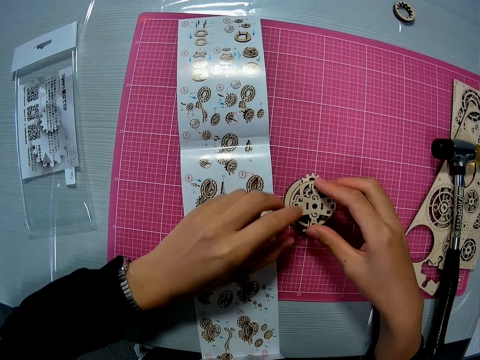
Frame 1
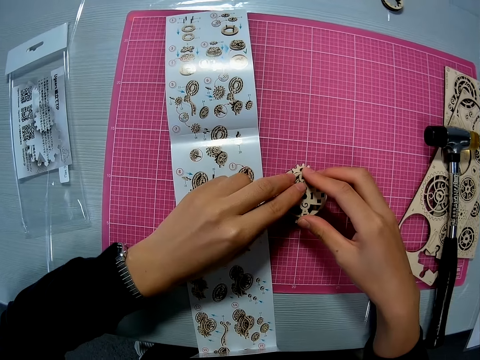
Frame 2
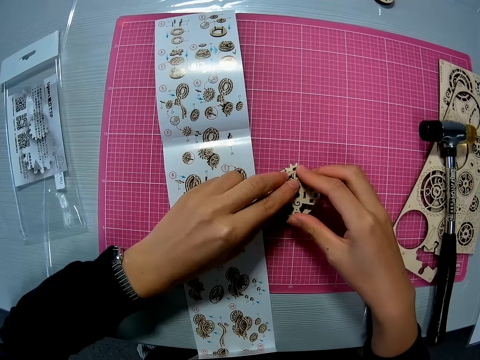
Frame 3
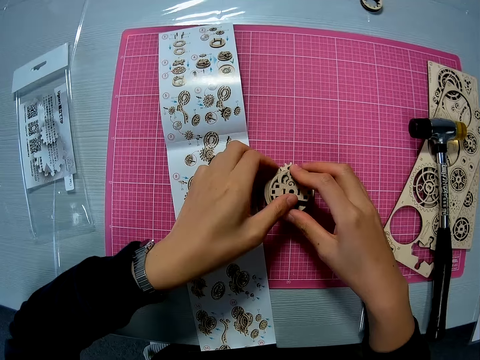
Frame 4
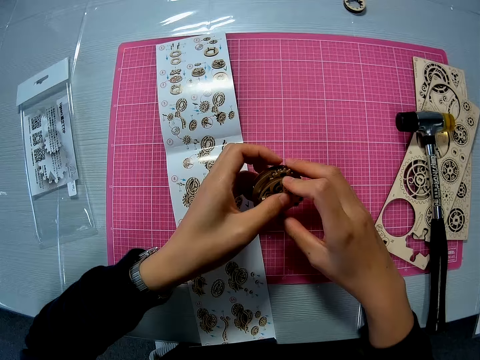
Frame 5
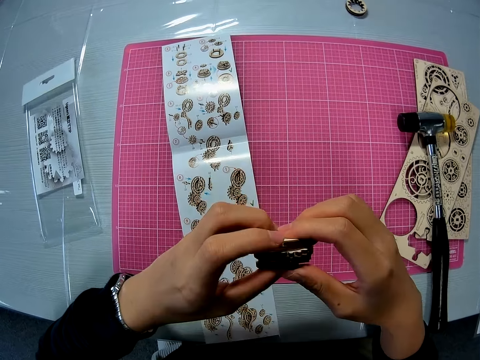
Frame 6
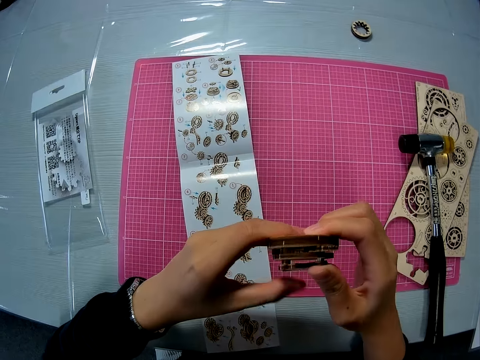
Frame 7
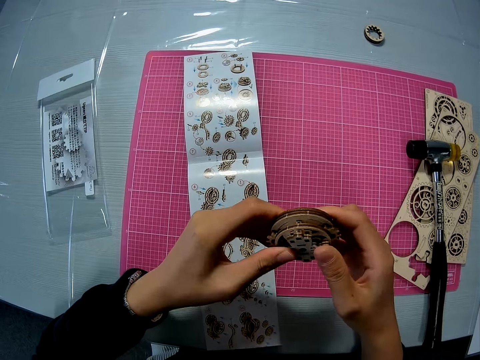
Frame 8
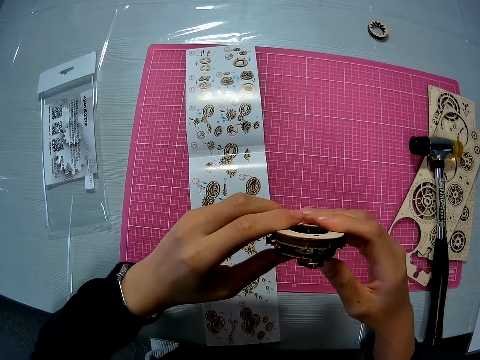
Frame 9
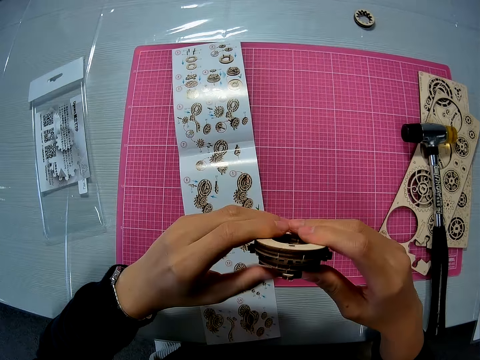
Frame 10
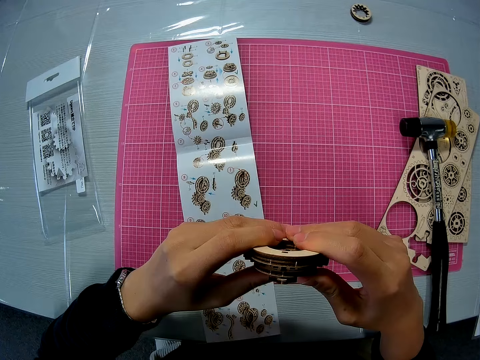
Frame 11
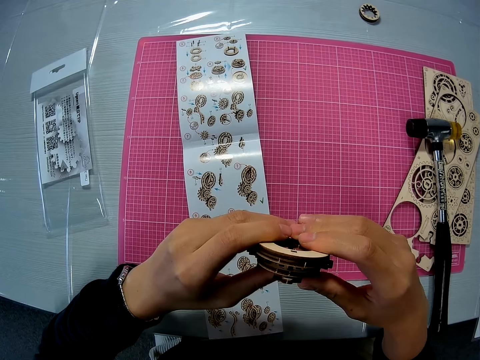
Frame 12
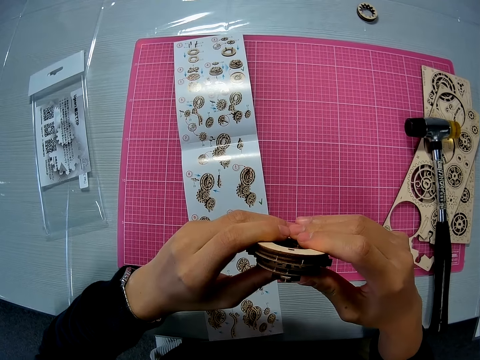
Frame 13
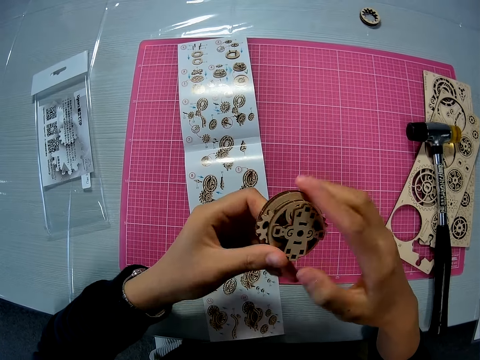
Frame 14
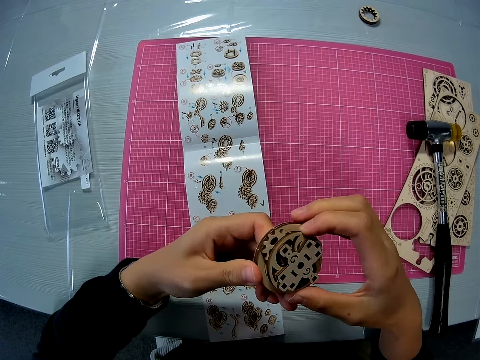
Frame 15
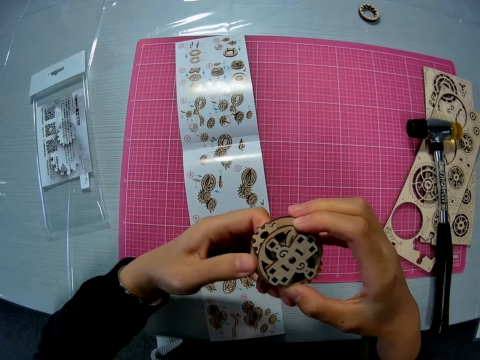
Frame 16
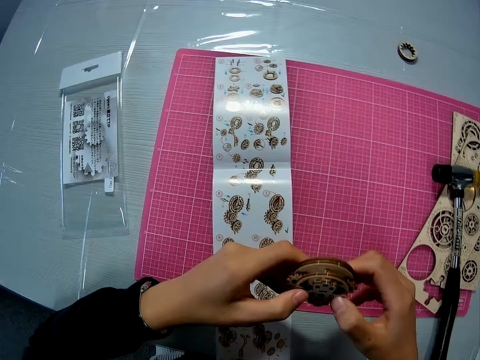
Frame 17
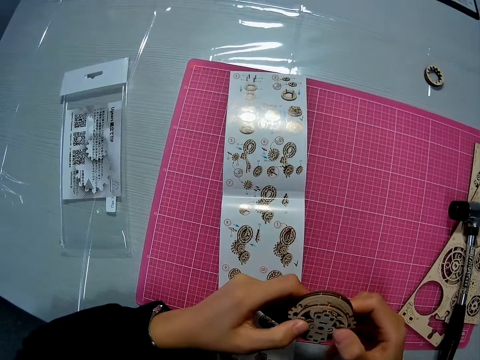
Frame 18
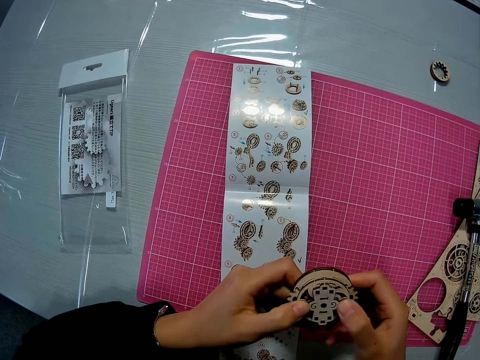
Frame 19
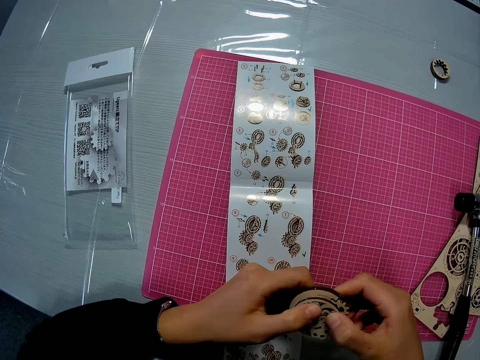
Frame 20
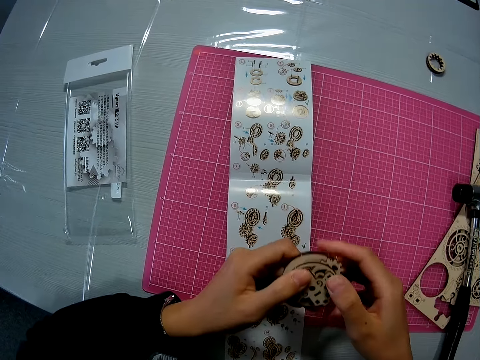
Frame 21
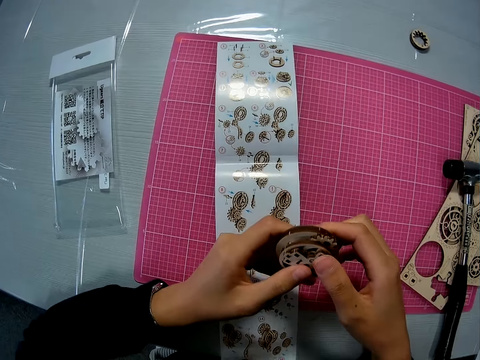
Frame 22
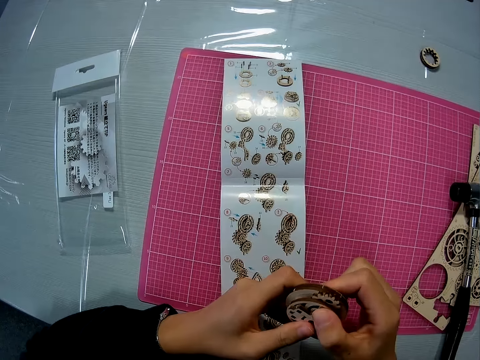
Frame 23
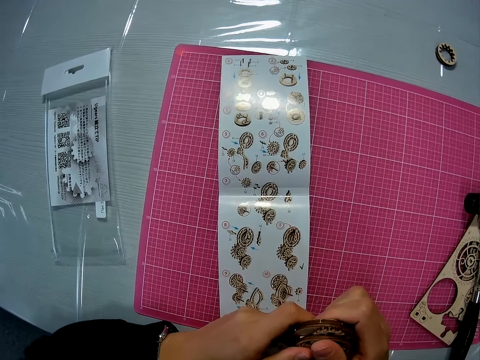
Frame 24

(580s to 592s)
The camera wearer holds down the model piece on the layshaft. They raise the mechanical model from the pink sheet. They set the mechanical model with both hands. They press the model piece against the layshaft.

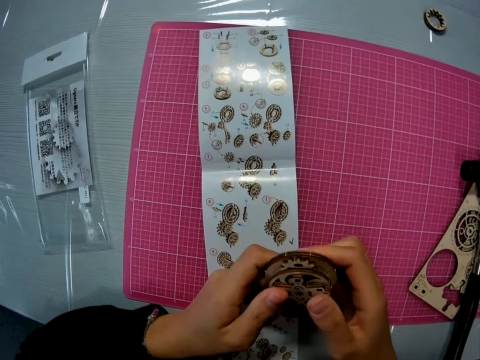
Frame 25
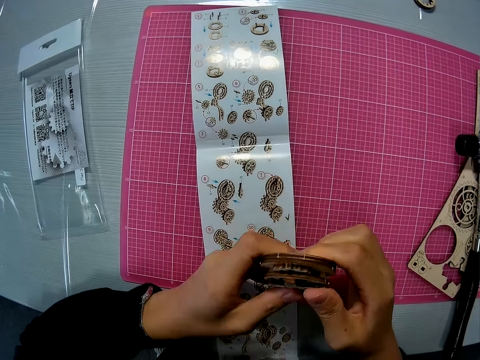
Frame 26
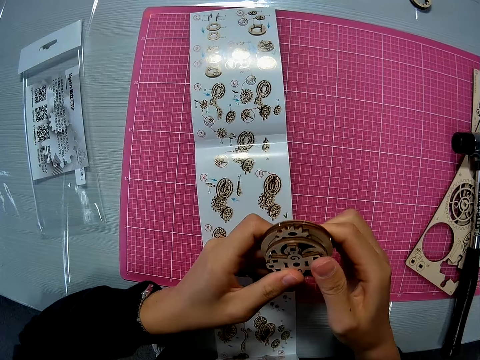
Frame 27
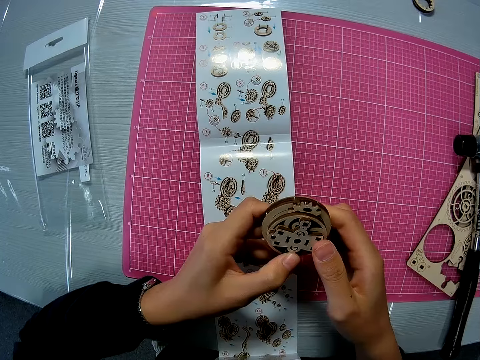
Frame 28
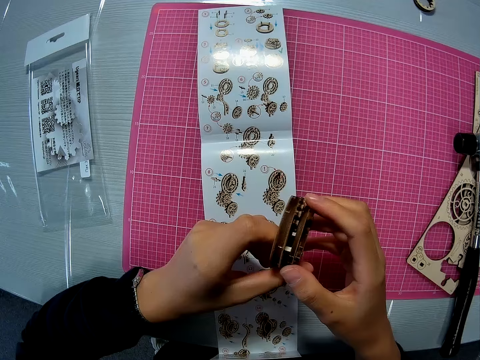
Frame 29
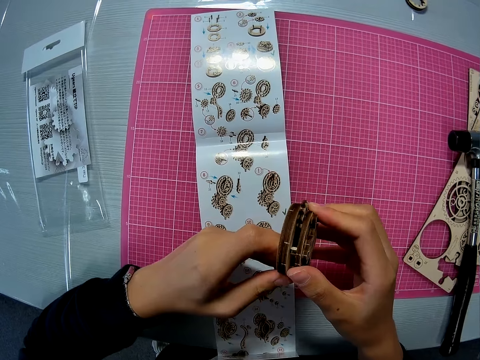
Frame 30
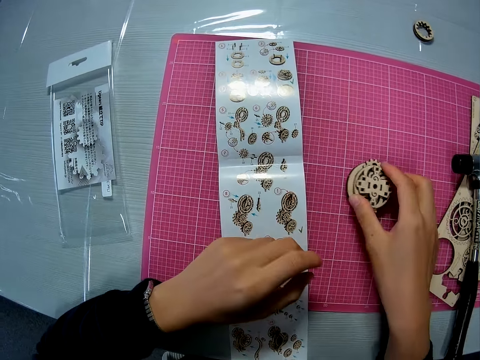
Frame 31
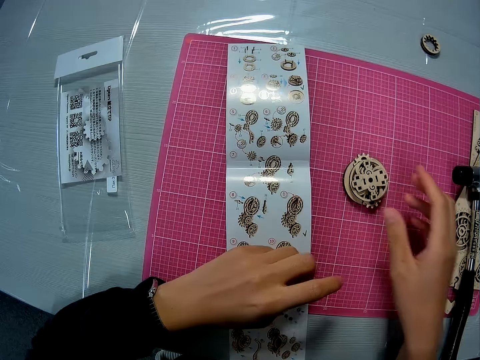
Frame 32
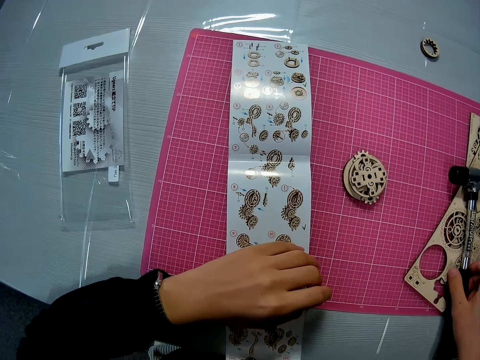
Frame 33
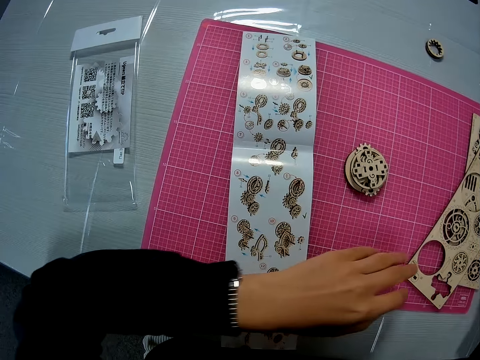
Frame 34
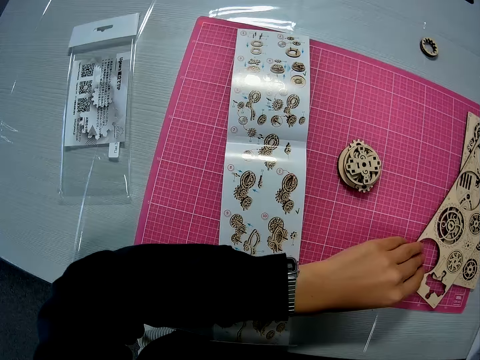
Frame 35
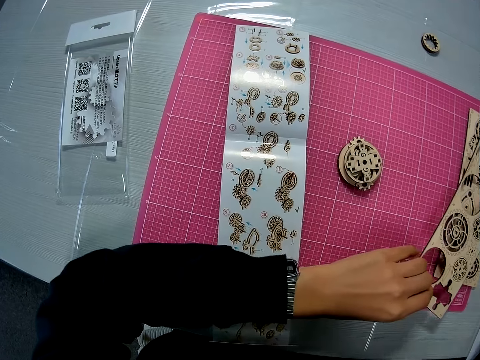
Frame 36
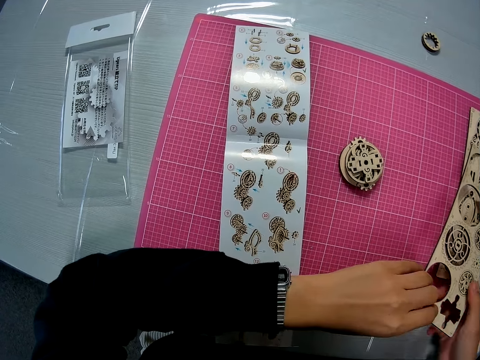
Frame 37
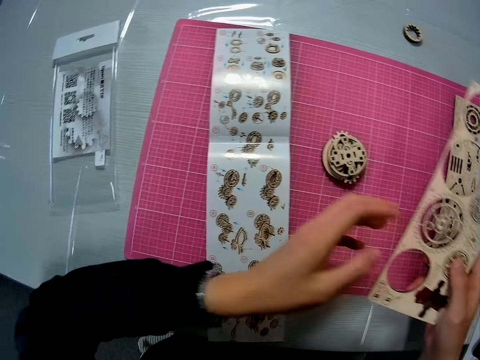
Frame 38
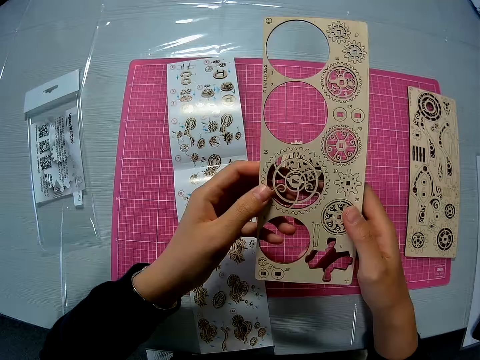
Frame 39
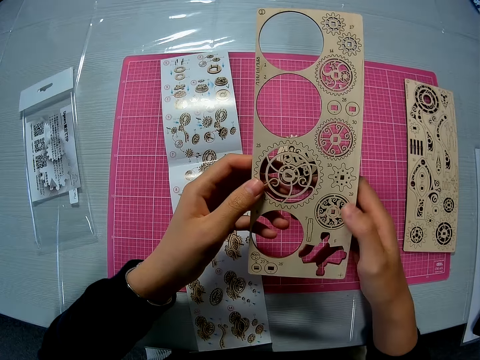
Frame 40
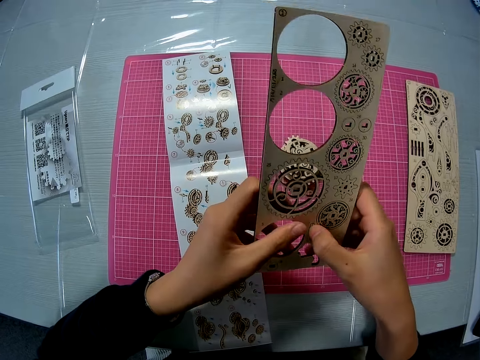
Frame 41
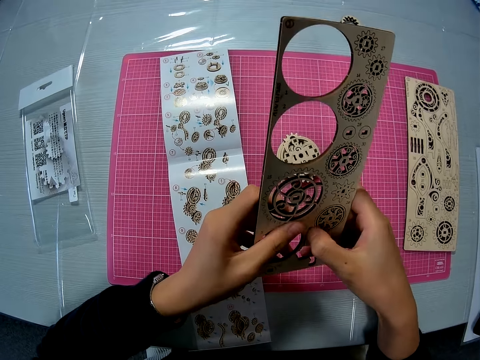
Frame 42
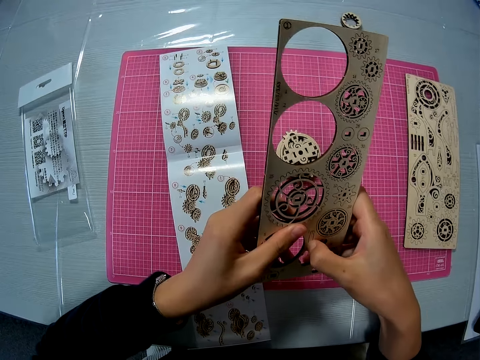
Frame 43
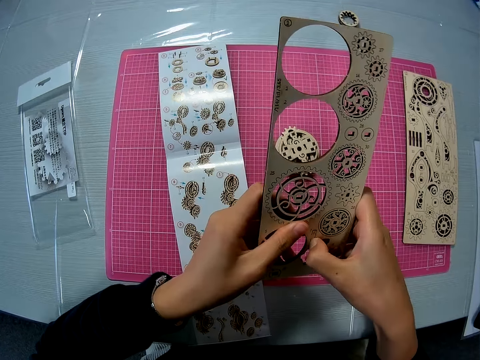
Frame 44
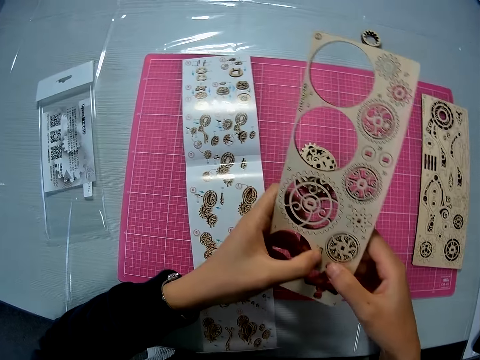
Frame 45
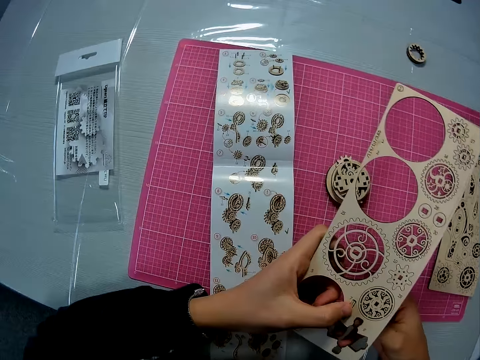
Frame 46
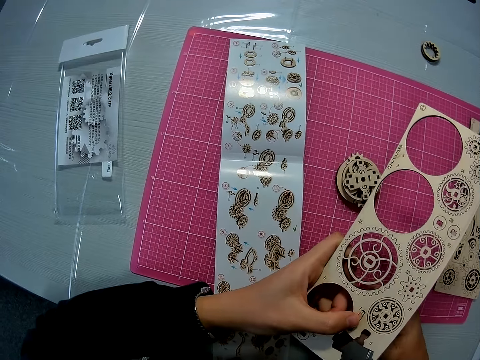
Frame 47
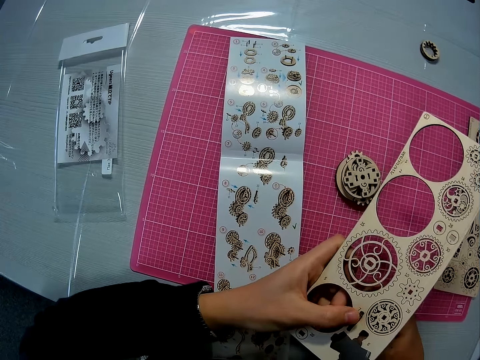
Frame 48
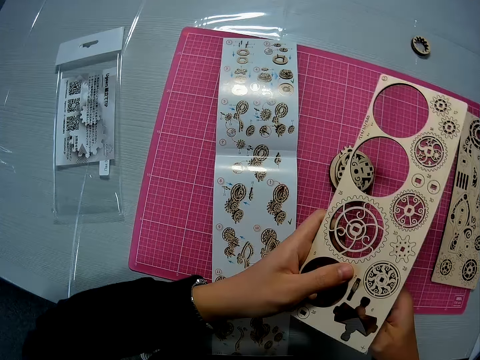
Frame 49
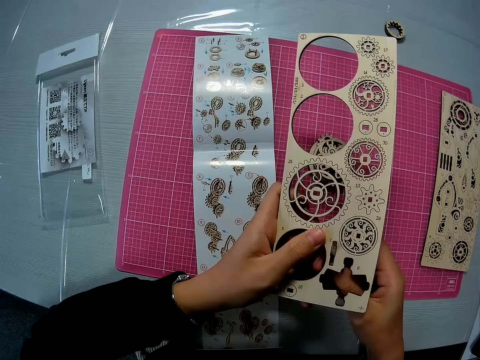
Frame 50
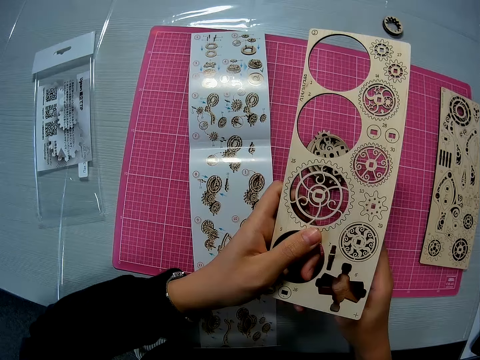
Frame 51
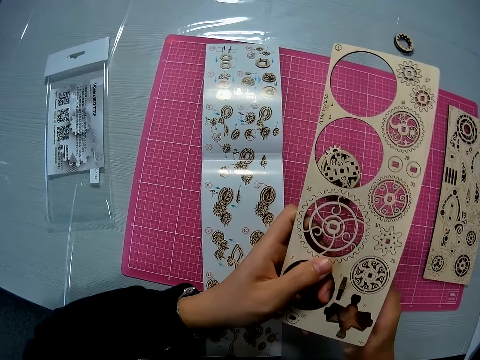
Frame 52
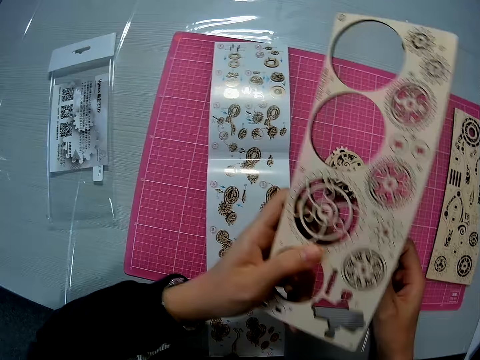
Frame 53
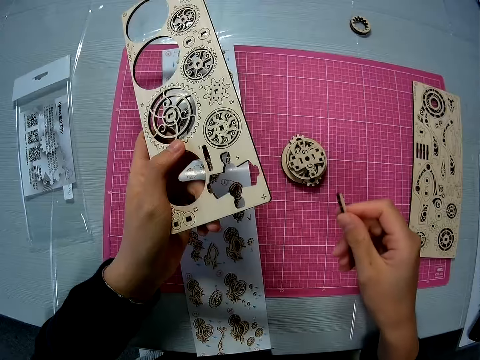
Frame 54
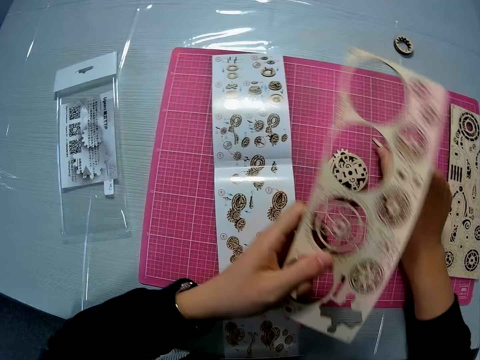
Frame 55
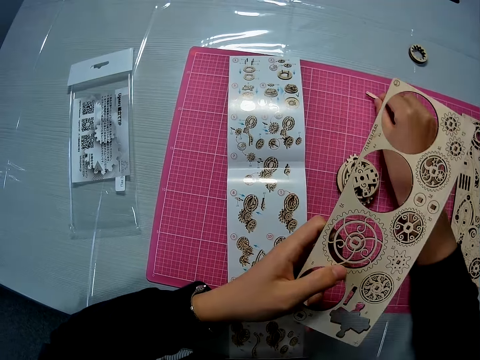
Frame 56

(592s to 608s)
The camera wearer drops the mechanical model on the pink sheet. They pick up the hammer from the puzzle sheets on the pink sheet. They hold the hammer. They pick up a puzzle sheet or laser cut wood craft kit from the other puzzle sheet on the pink sheet. They hold the laser cut wood craft kit. They hold the laser cut wood craft kit with the other hand. They hold the laser cut wood craft kit with both hands. They remove another puzzle piece from the puzzle sheet. They press the model piece on the laser cut wood craft kit. They hold the model piece.
